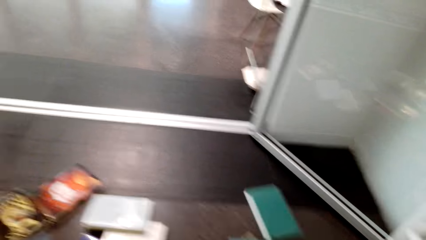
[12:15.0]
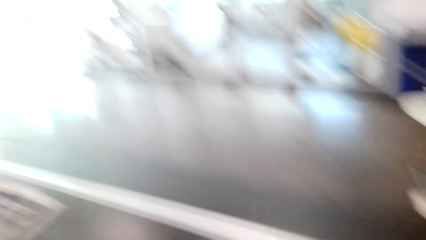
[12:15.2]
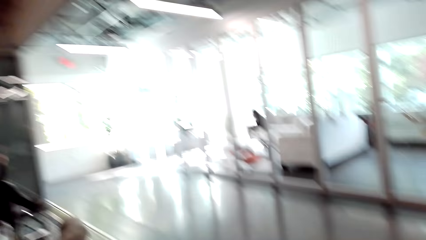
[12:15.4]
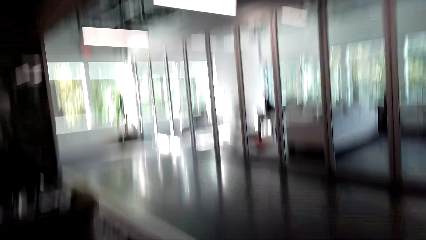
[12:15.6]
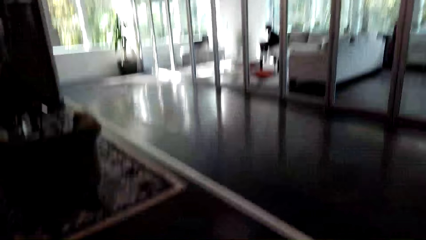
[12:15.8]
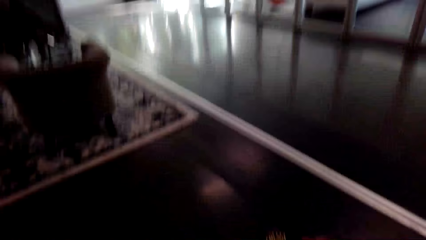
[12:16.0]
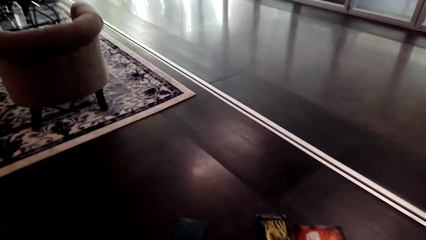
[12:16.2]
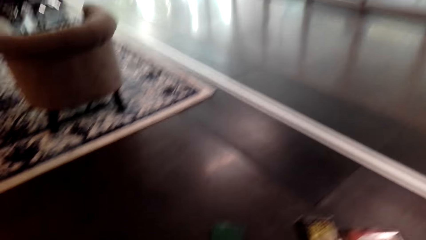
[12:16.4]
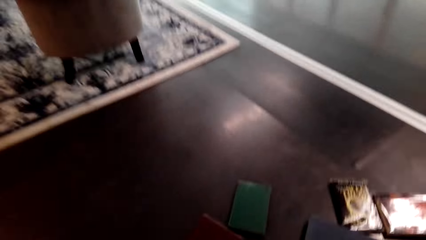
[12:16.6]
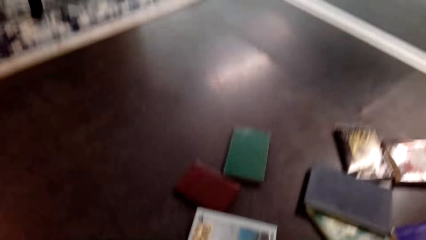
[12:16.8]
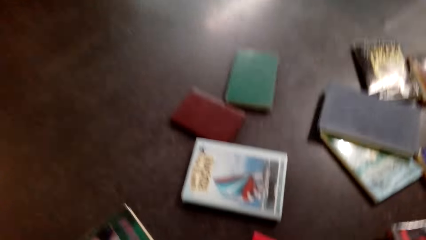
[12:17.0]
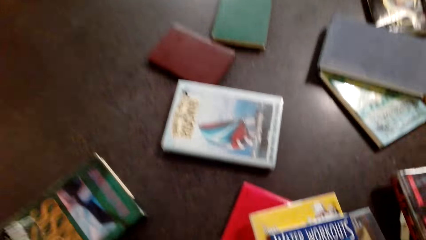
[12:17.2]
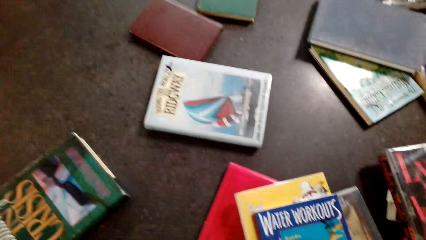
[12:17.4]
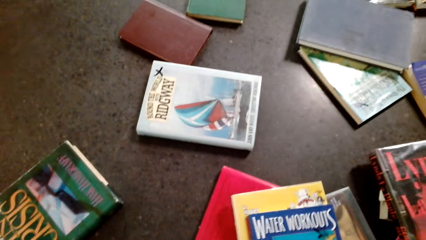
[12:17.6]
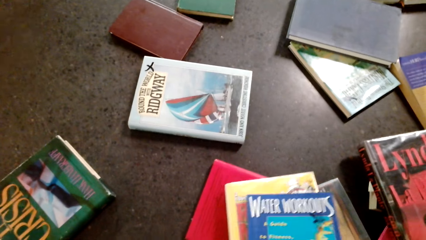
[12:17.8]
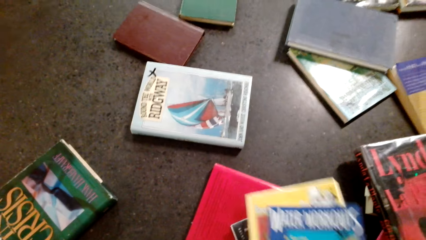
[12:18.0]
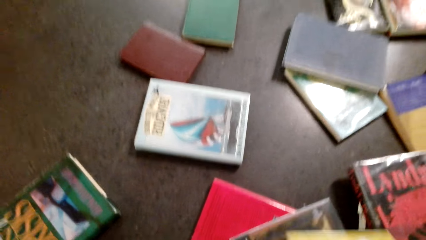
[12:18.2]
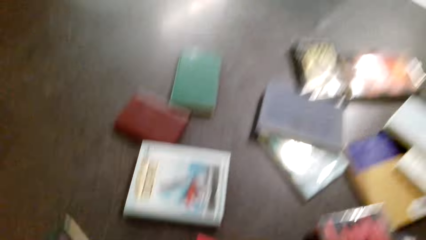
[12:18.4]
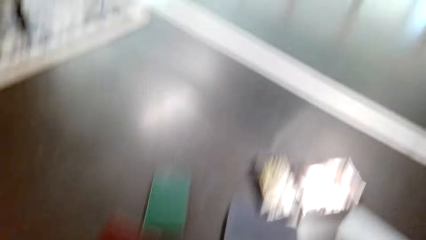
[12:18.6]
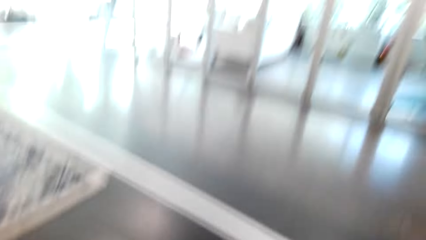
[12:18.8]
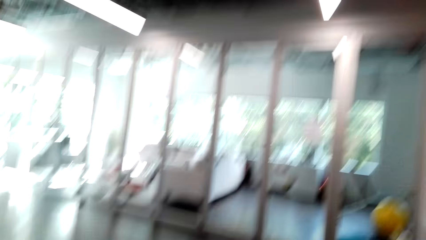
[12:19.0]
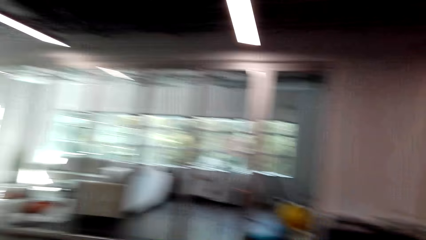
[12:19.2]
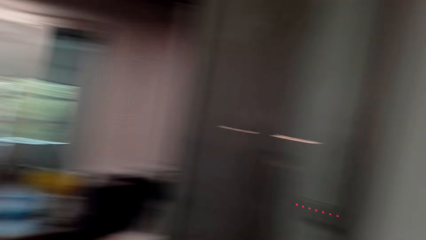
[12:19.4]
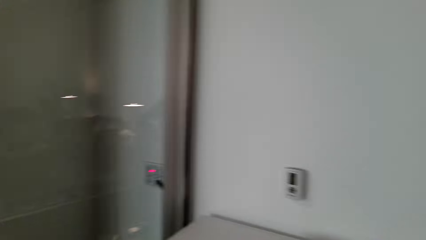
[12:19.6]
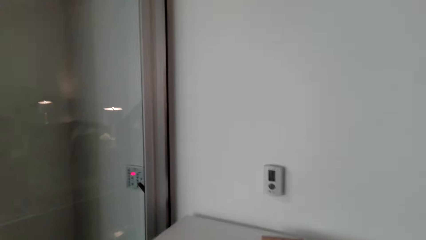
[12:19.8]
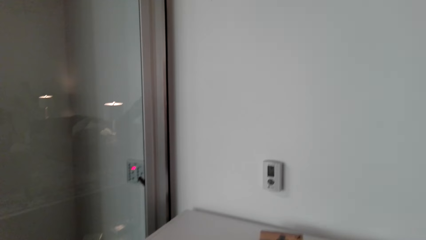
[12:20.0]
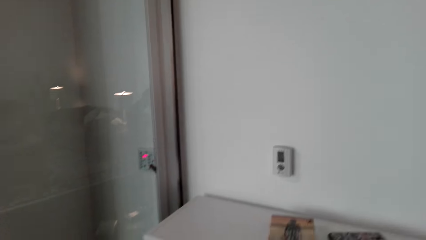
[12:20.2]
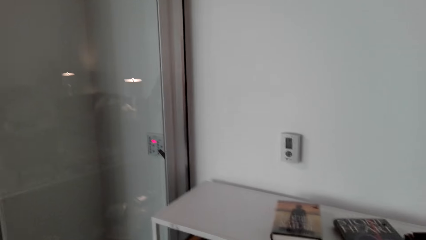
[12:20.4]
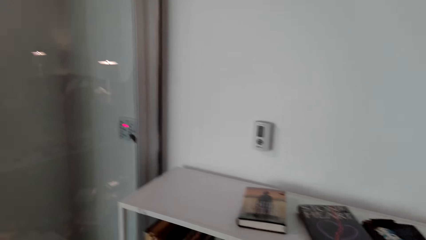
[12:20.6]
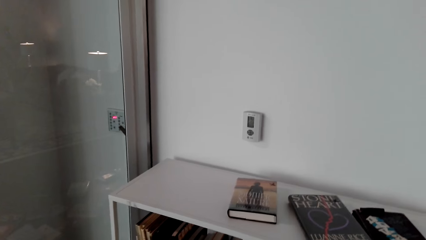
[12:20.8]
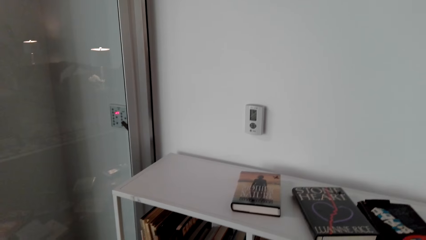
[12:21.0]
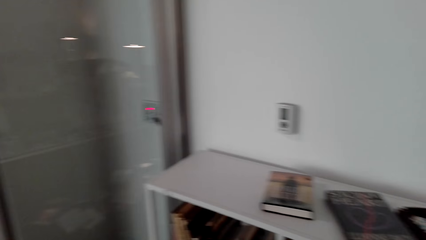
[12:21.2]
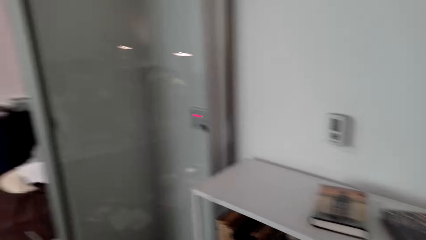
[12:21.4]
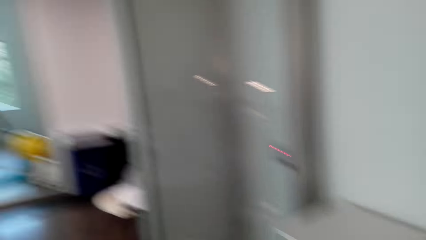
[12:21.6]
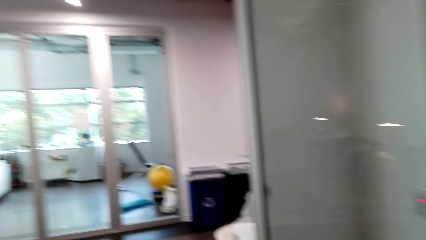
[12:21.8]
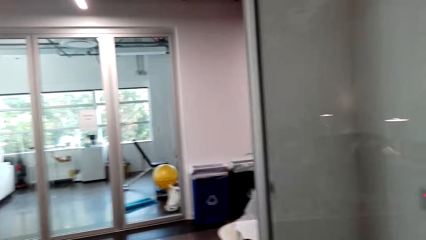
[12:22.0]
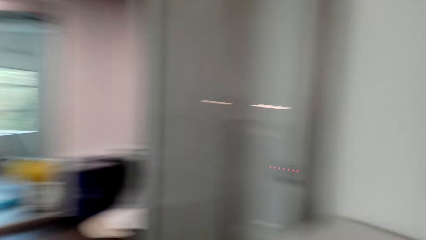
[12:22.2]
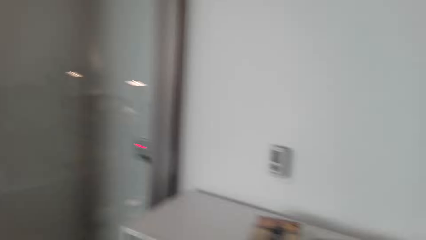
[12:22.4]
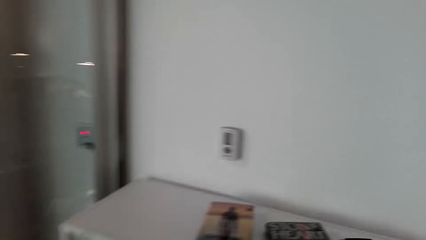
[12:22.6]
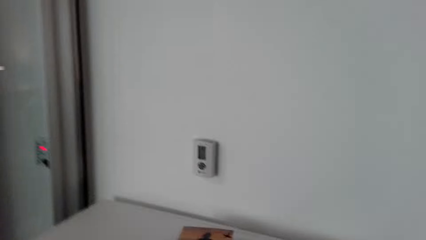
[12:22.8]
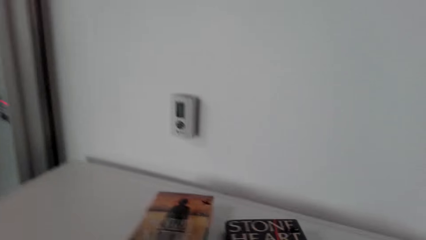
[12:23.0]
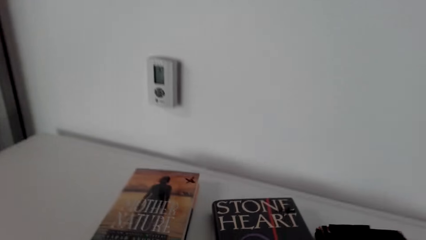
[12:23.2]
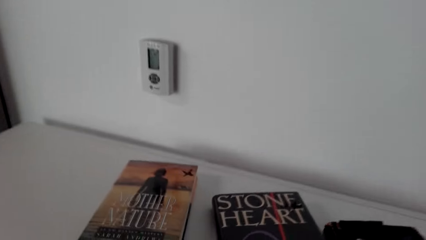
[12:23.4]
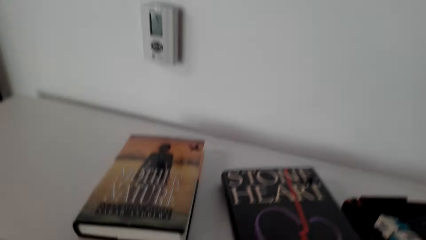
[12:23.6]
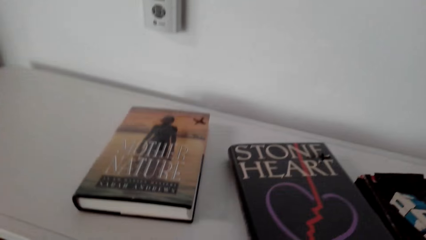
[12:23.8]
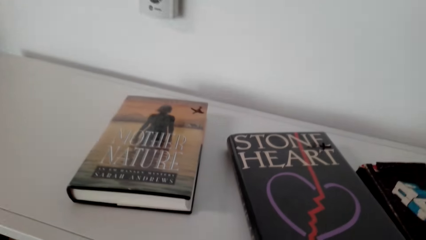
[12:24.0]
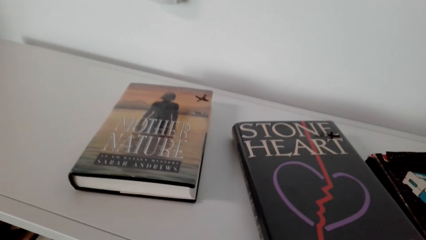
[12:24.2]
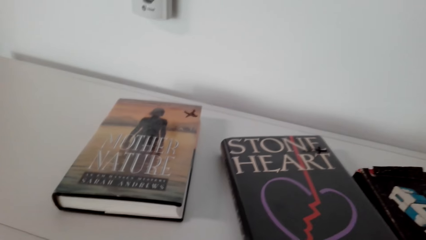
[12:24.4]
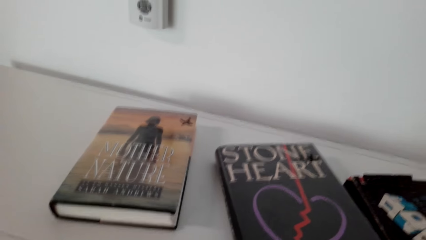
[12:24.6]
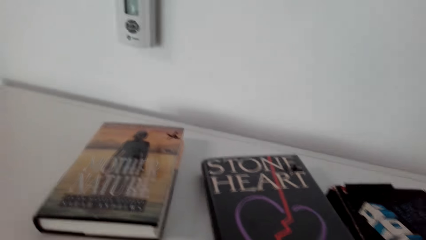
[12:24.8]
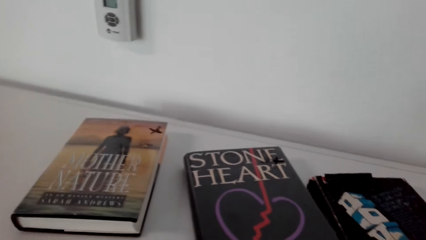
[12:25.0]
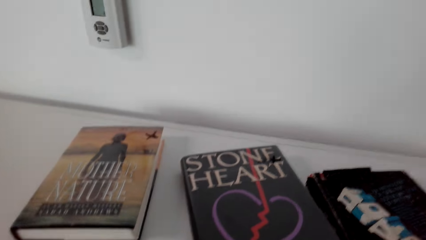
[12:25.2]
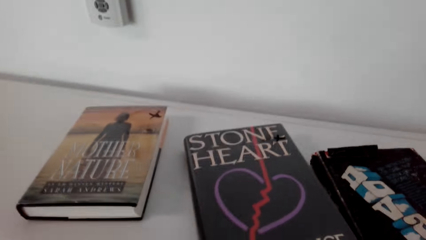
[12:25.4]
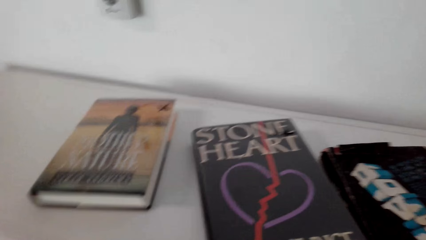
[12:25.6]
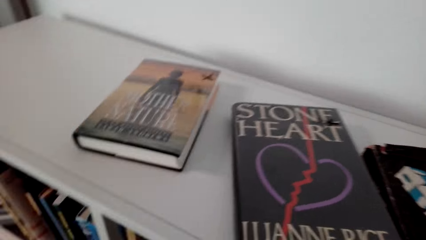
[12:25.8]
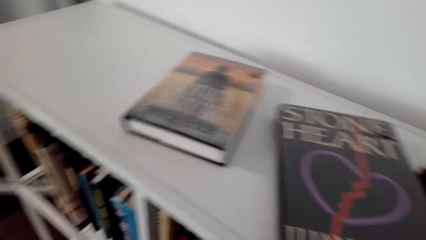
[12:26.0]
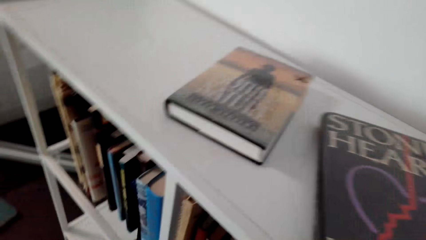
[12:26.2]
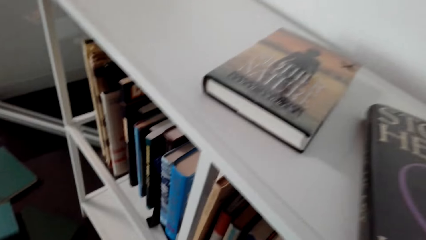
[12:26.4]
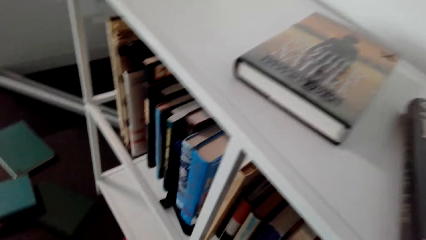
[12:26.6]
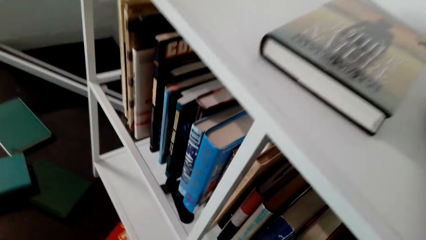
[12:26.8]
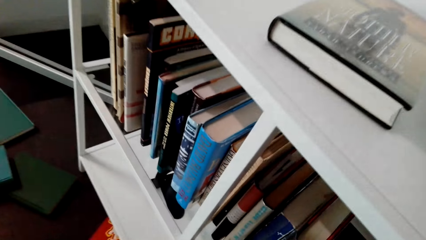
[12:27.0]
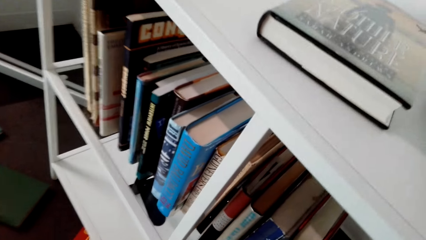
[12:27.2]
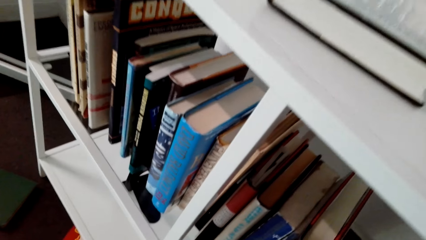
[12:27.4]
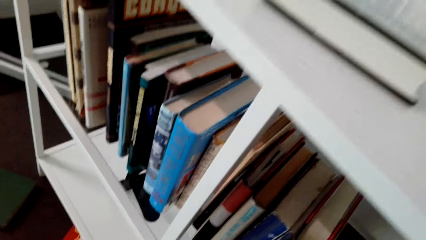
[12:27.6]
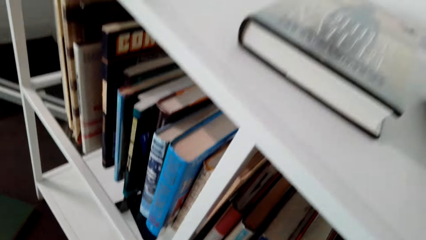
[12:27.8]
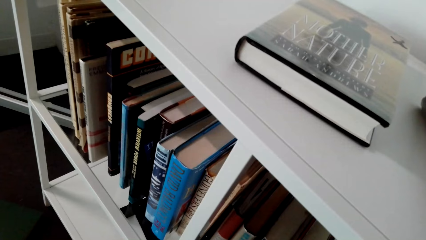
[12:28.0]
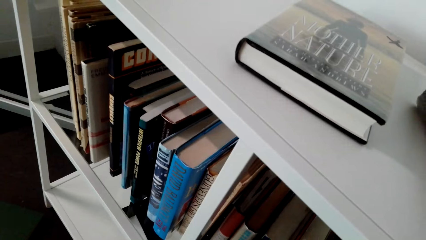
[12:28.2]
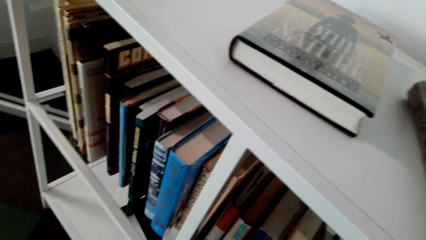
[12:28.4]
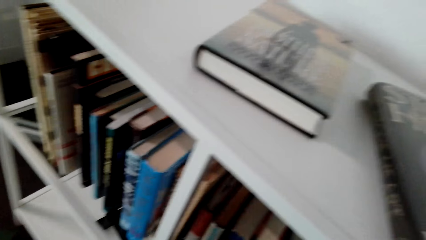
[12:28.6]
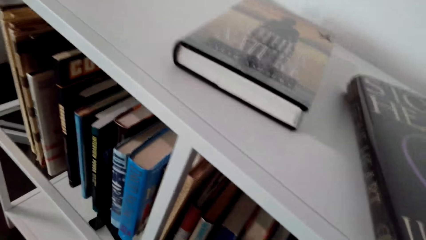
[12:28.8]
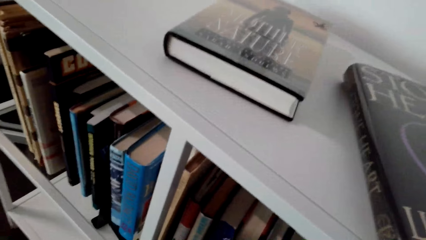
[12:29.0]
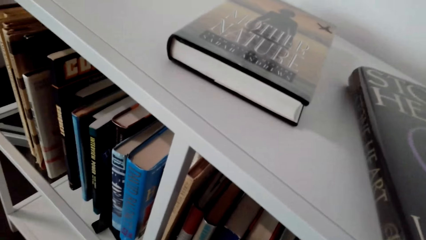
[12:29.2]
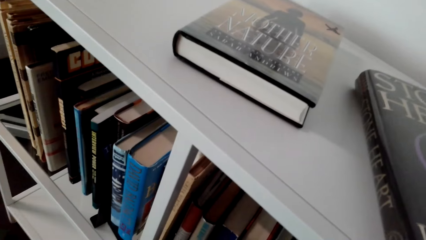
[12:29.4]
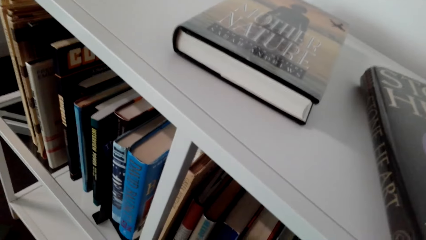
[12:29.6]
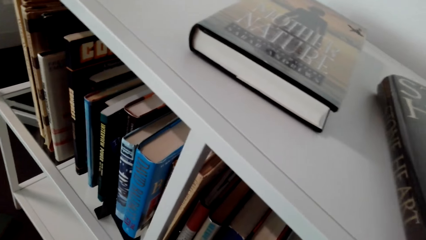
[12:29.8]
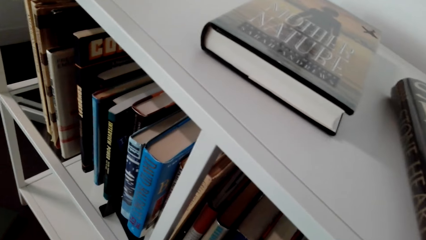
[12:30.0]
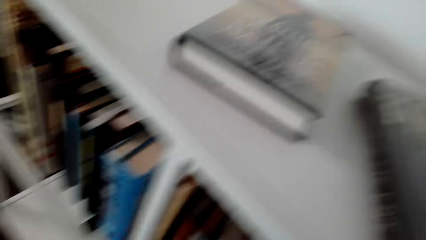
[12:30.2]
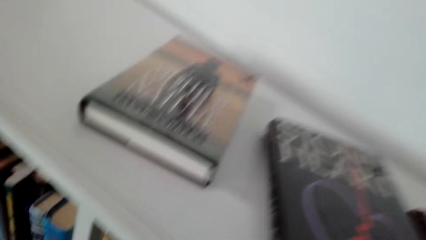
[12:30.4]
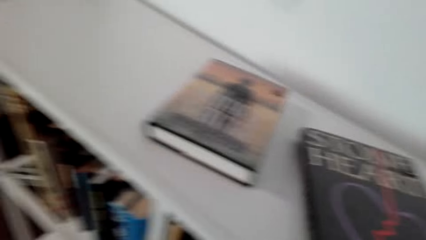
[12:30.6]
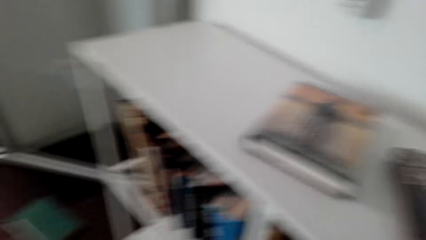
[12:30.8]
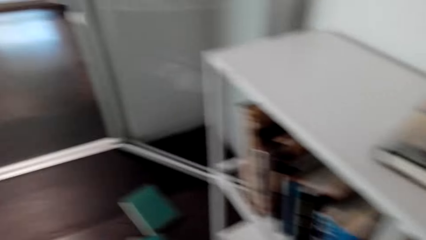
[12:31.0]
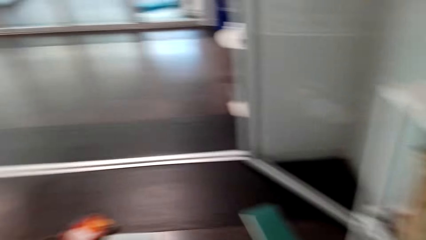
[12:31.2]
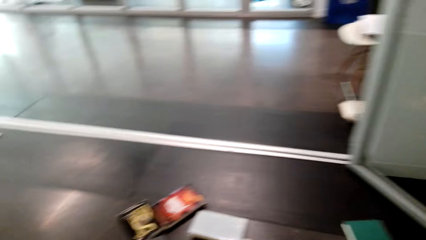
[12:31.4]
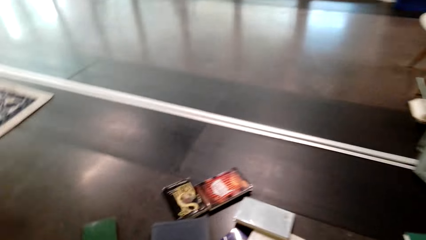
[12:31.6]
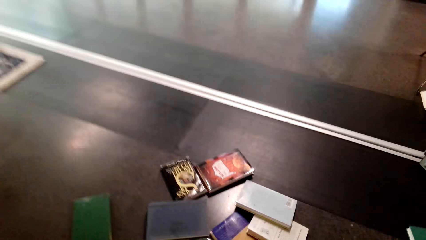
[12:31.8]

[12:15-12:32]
The camera wearer picks books from the floor. They arrange books on the shelf. They arrange books in the shelf. They pick a book.
